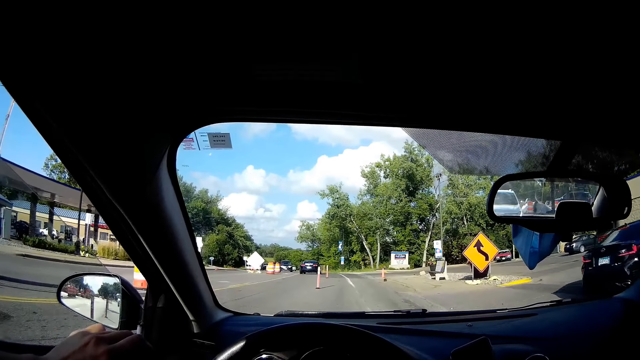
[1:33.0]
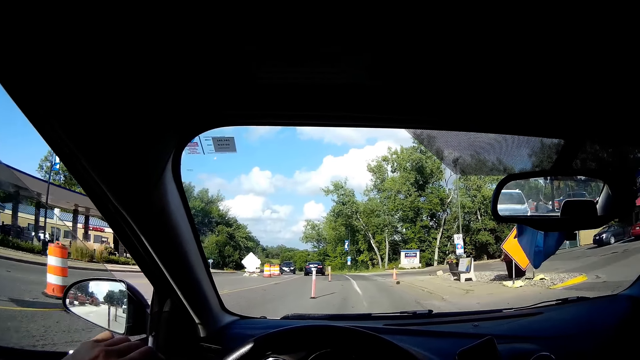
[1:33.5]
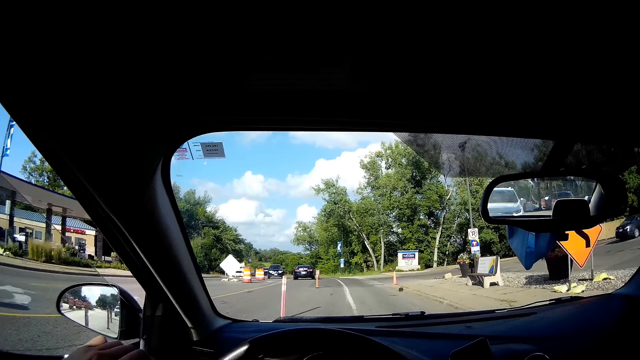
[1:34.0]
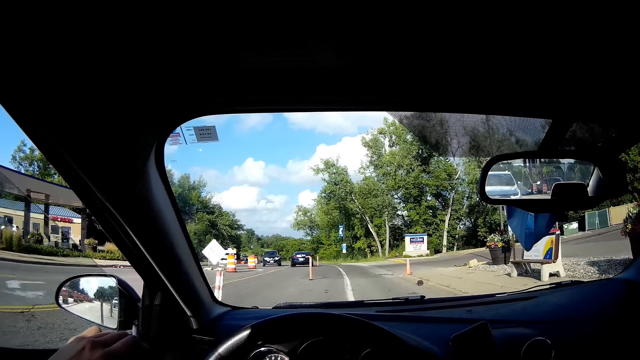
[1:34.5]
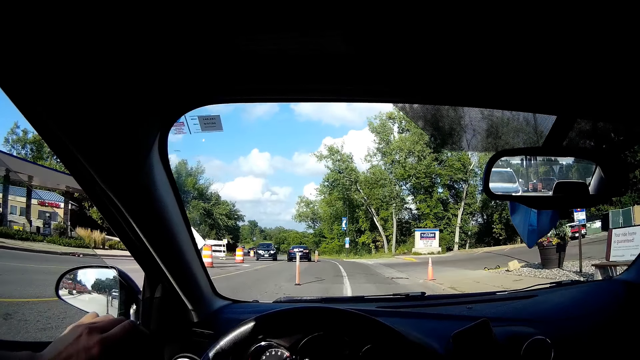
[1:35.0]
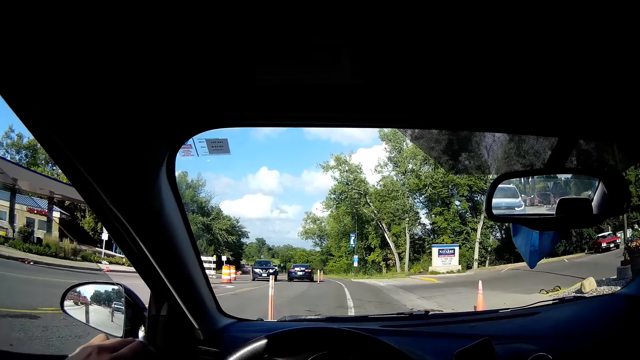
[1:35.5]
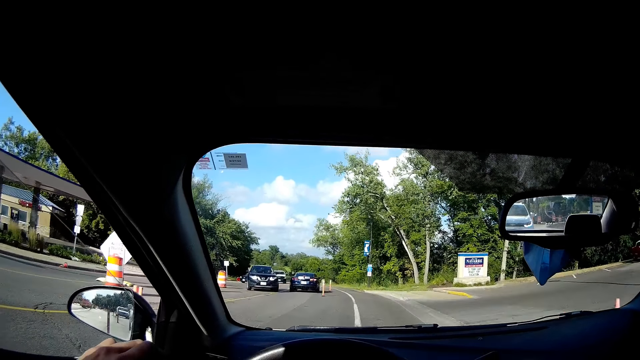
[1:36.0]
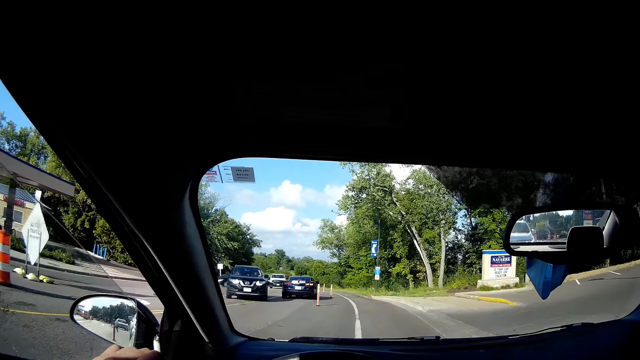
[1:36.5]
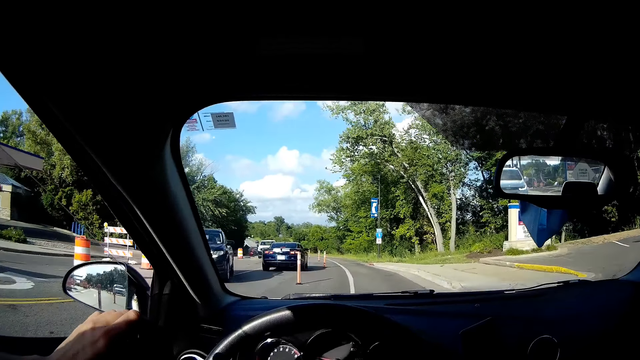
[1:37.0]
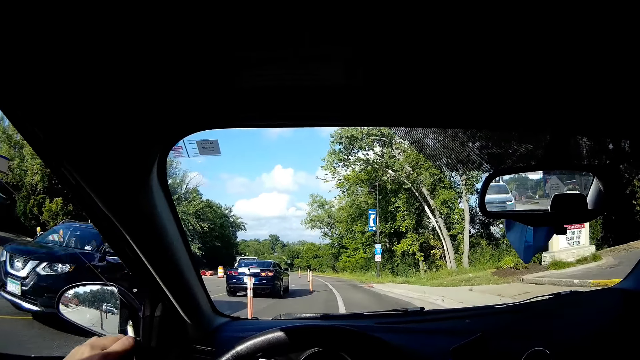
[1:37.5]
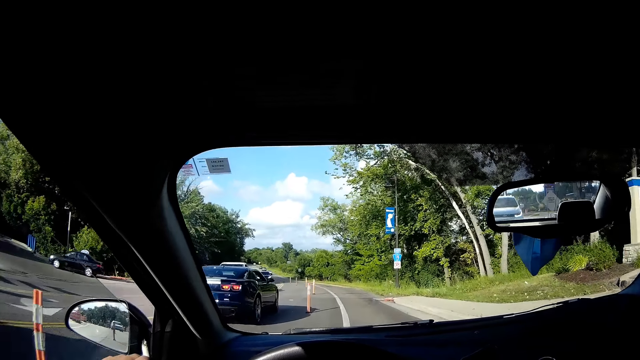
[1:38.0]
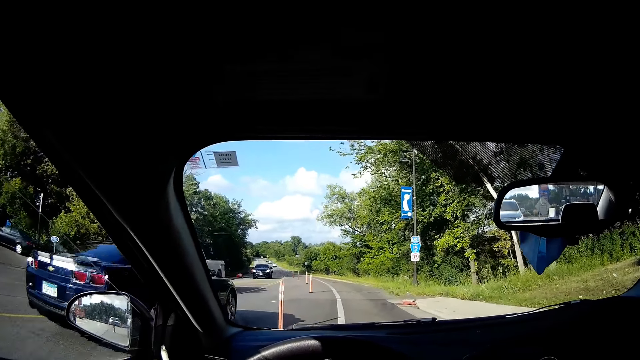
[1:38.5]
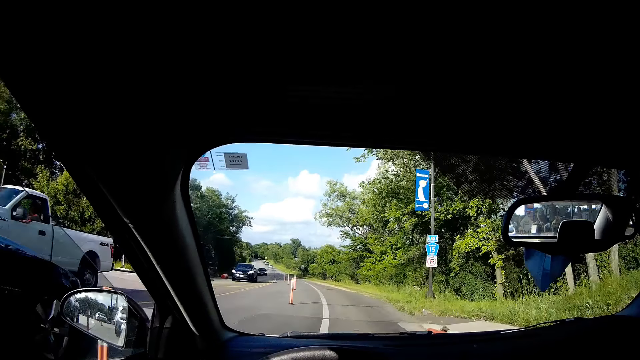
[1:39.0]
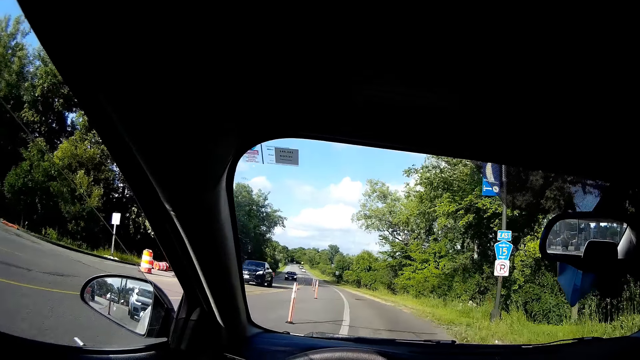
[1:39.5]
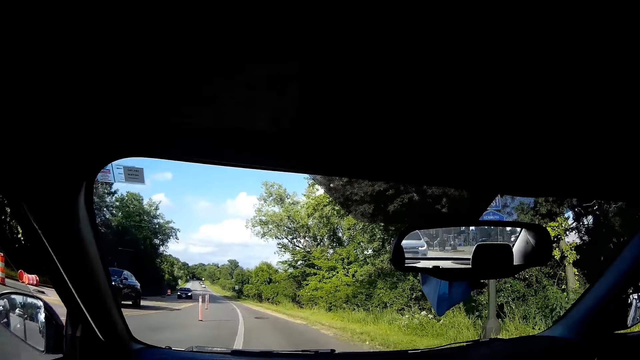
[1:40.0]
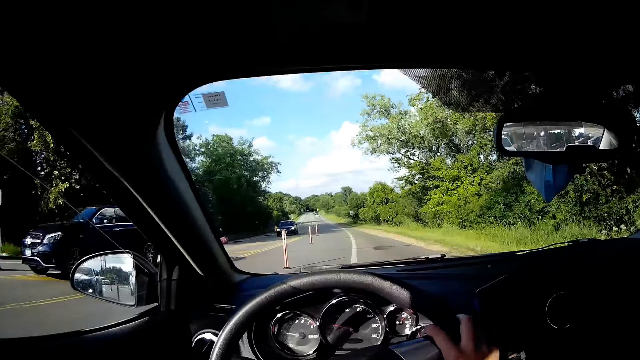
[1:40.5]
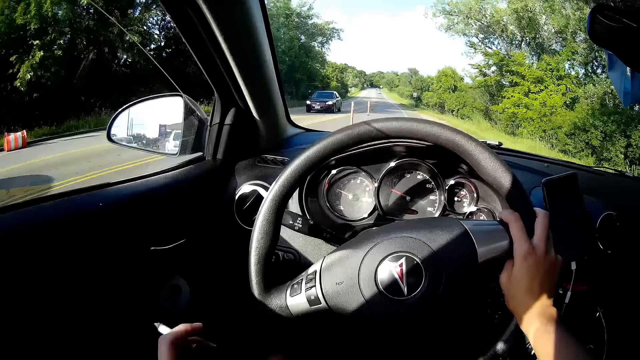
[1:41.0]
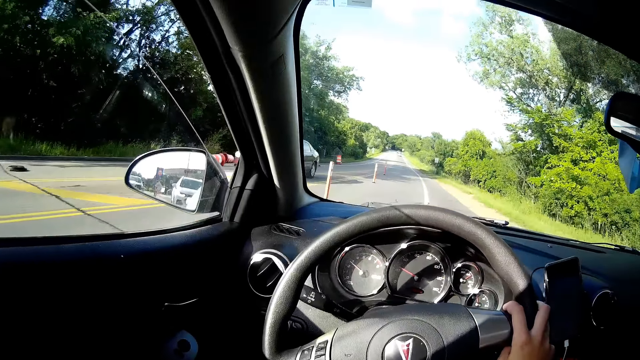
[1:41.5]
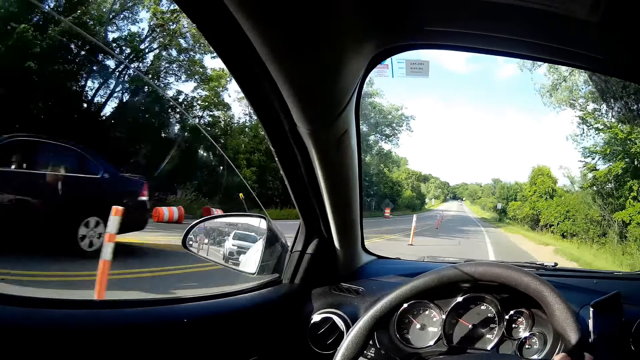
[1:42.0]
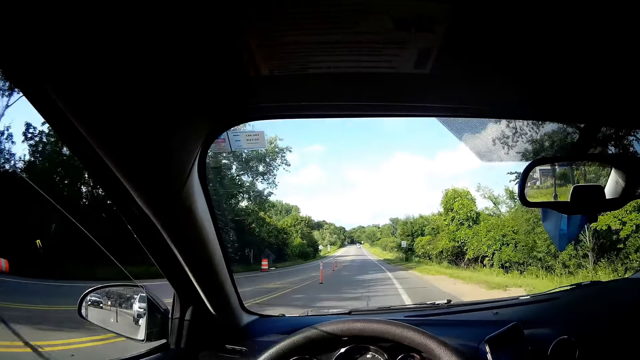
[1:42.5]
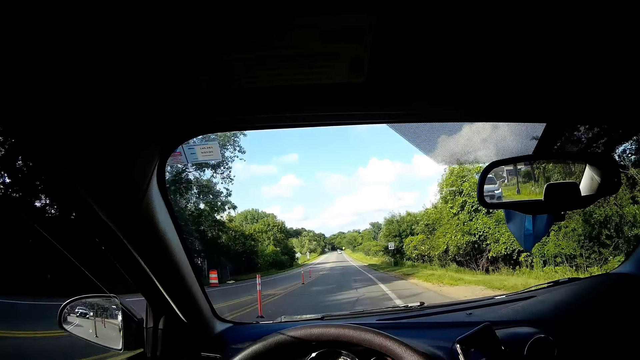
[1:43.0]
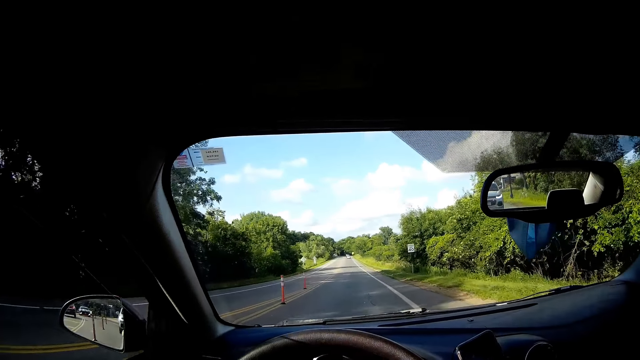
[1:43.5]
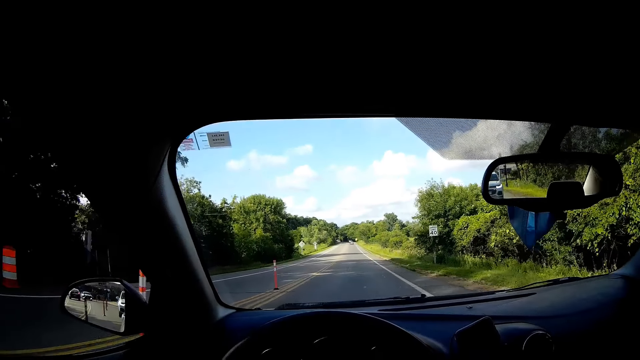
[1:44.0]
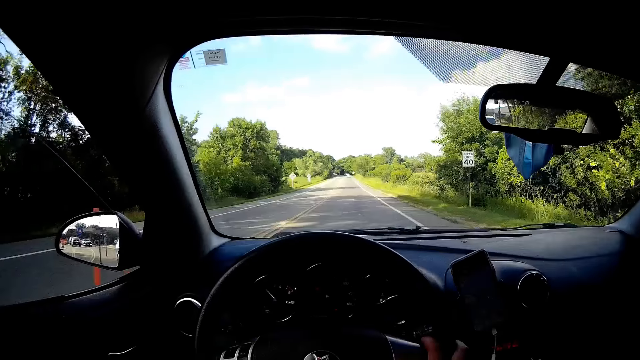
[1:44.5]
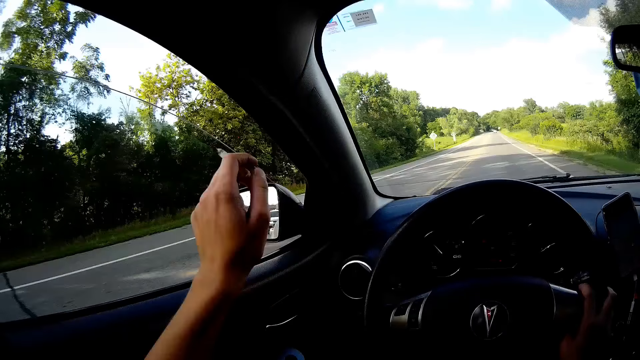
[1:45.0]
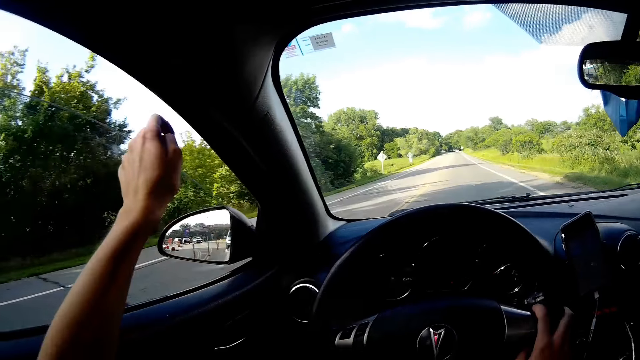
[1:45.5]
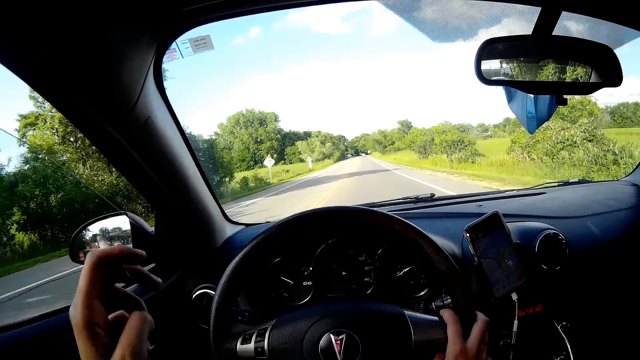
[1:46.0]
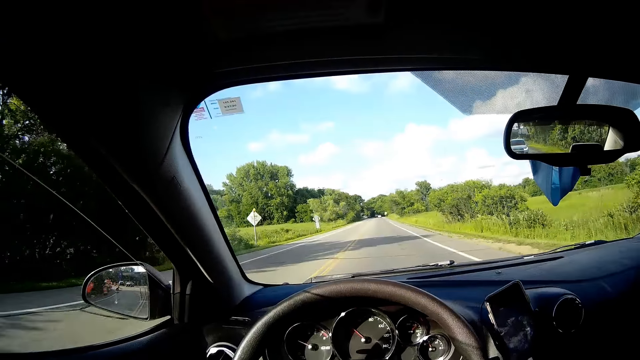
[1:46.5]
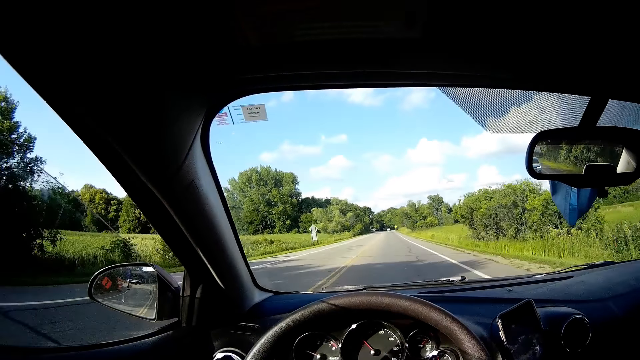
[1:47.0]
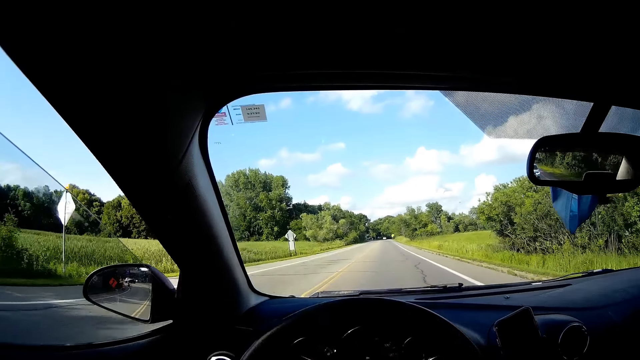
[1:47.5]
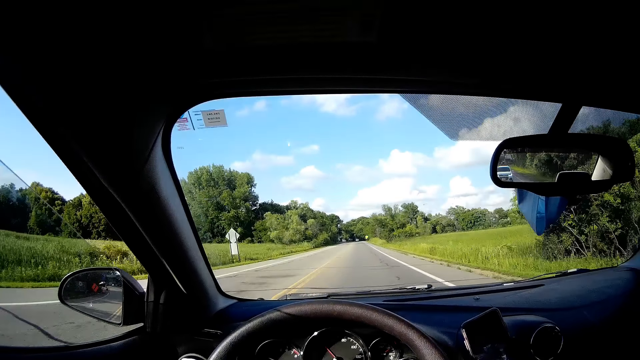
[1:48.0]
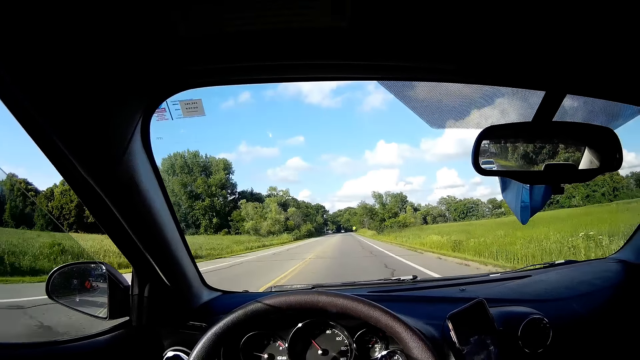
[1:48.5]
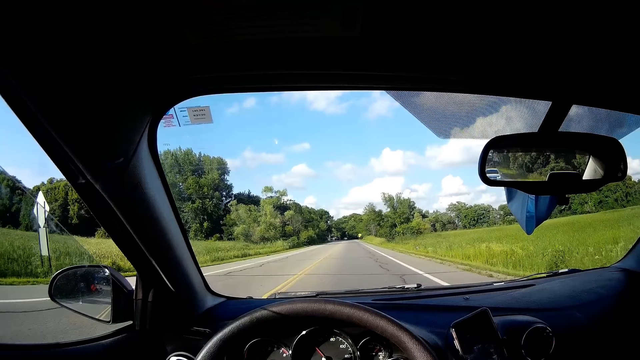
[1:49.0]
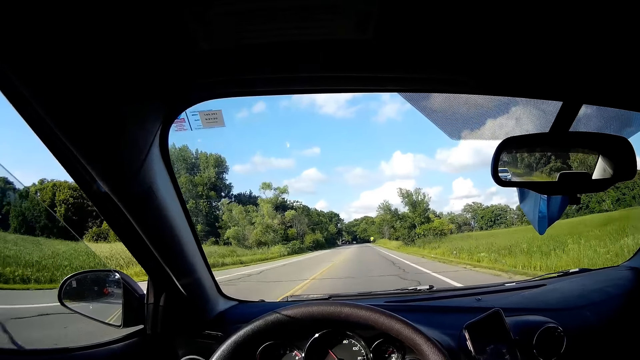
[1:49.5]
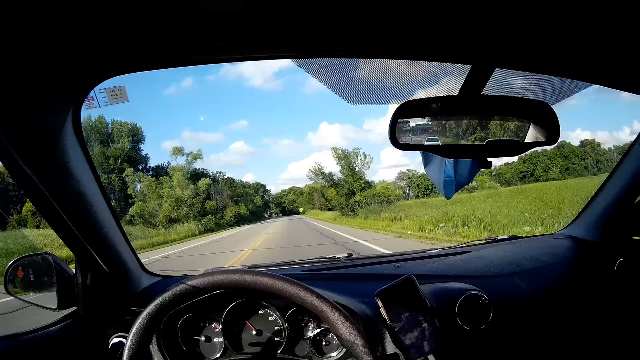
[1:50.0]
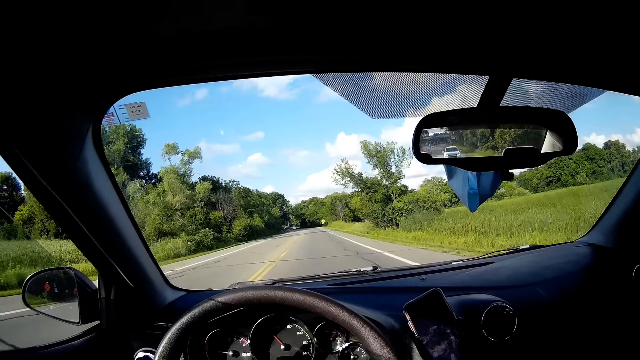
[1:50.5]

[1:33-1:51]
The camera wearer drives. They remove the cigarette ash.

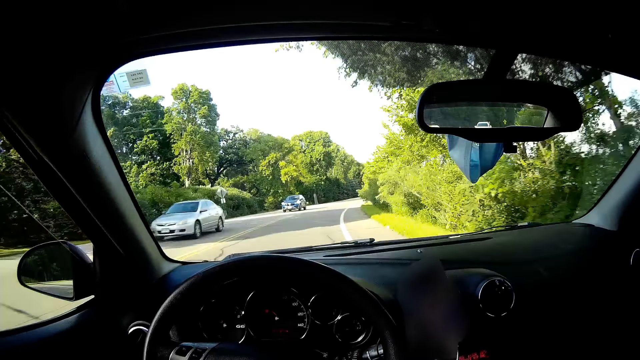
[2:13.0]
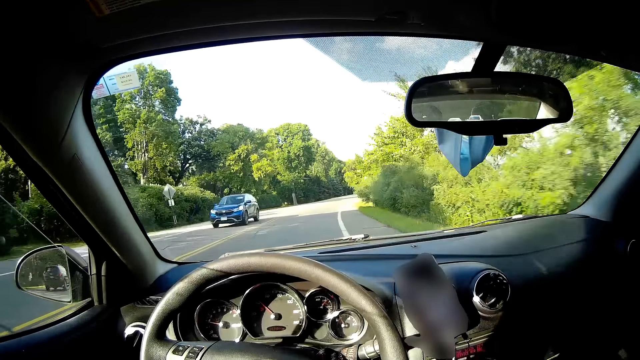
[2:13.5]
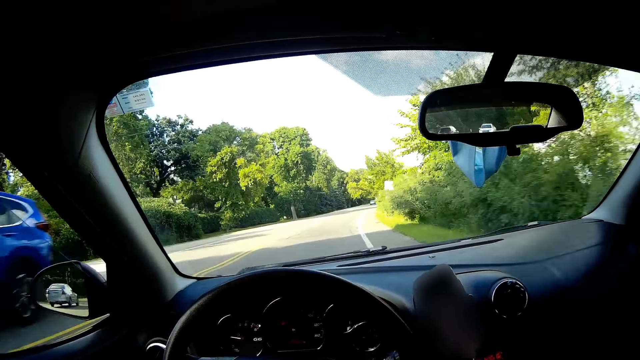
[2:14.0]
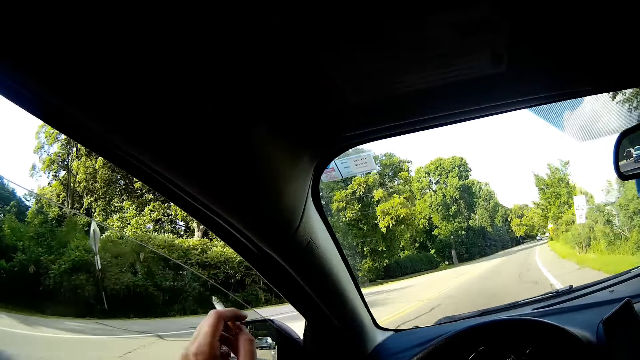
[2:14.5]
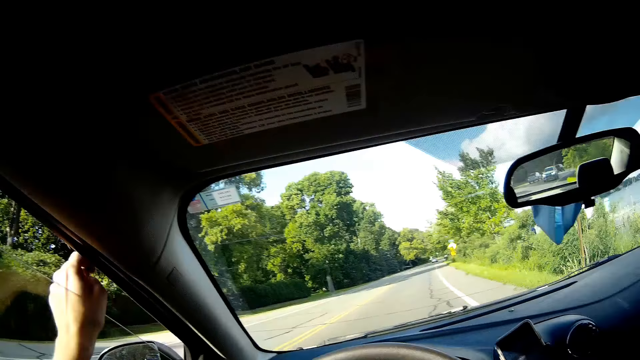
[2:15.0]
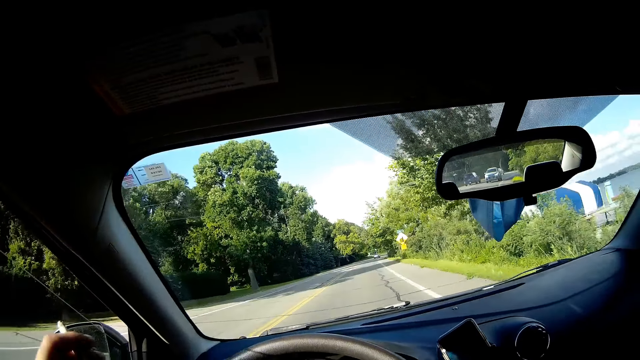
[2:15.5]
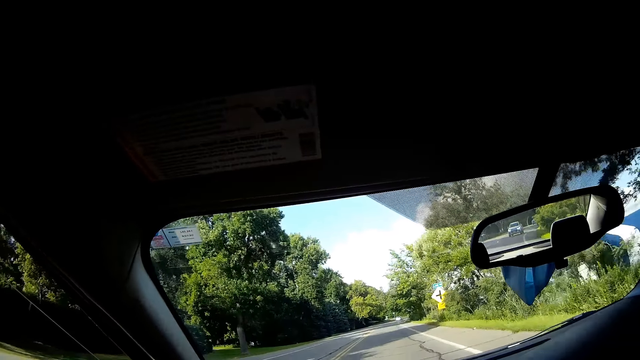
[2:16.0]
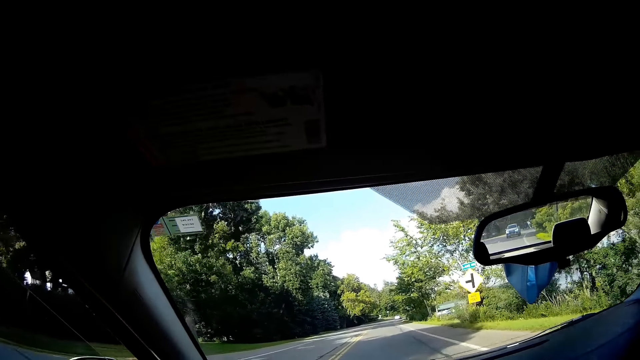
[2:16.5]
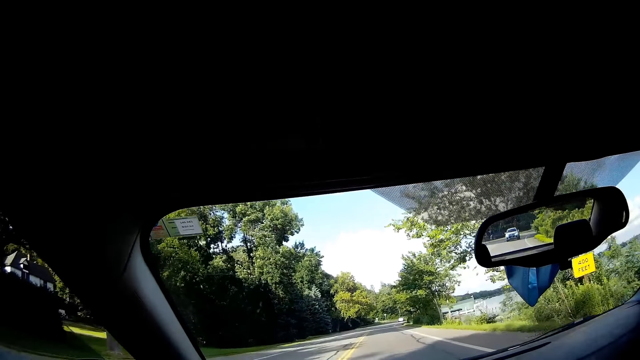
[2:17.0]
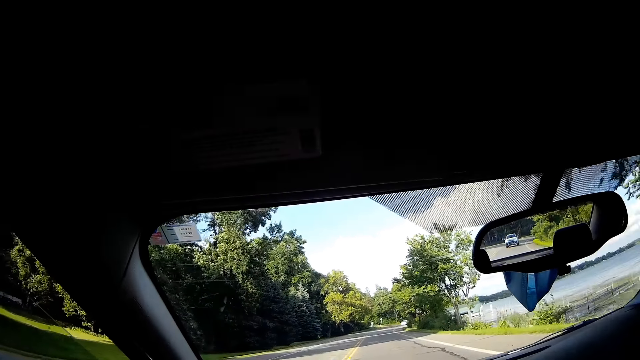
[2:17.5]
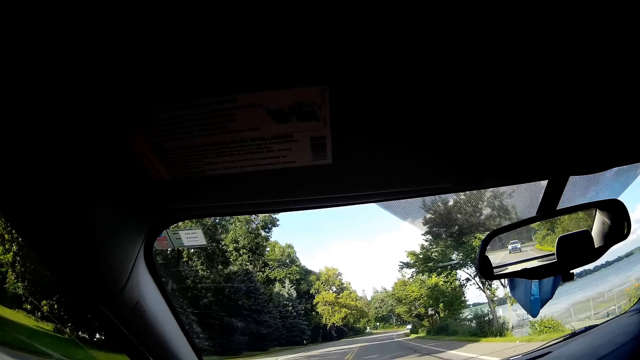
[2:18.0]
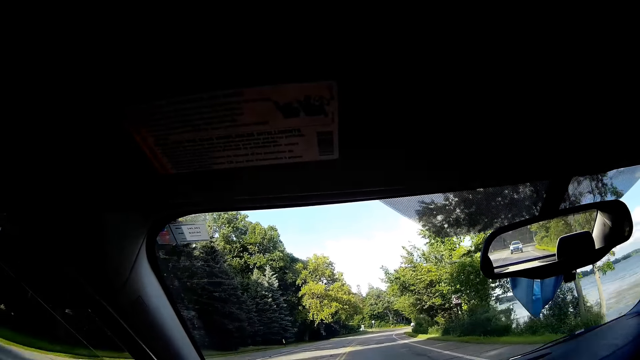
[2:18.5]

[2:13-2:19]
The camera wearer drives. They remove the cigarette ash.
